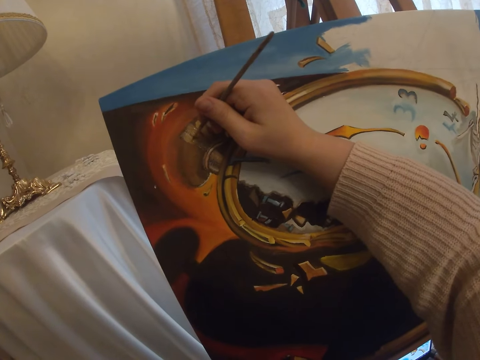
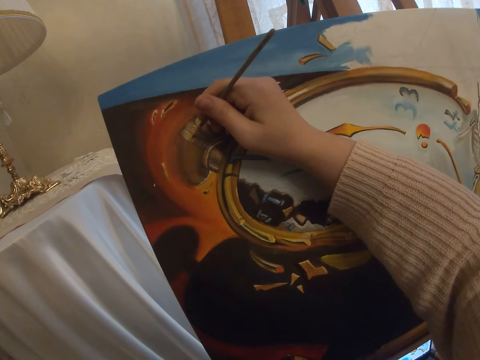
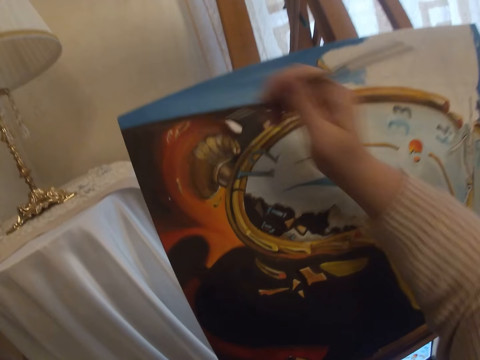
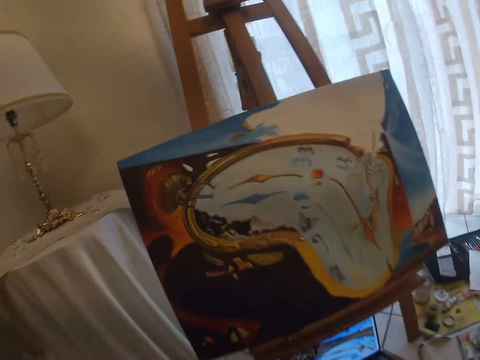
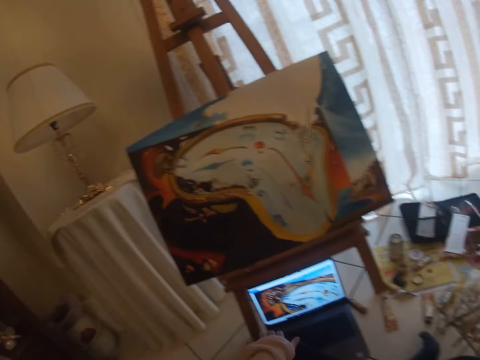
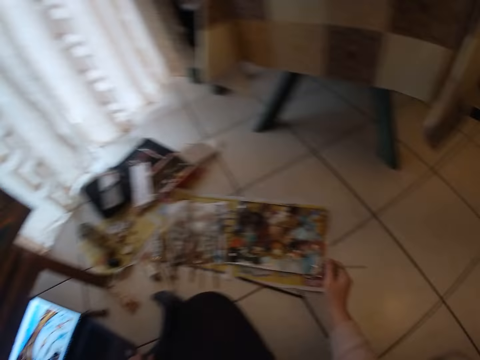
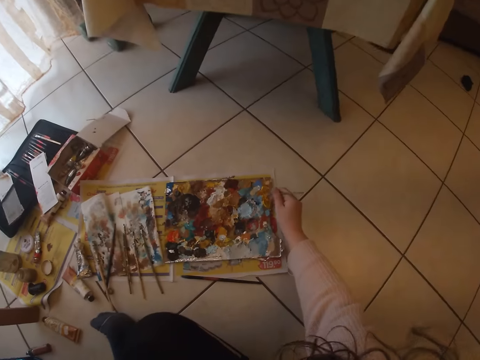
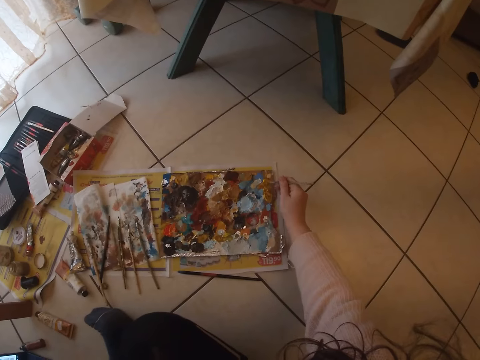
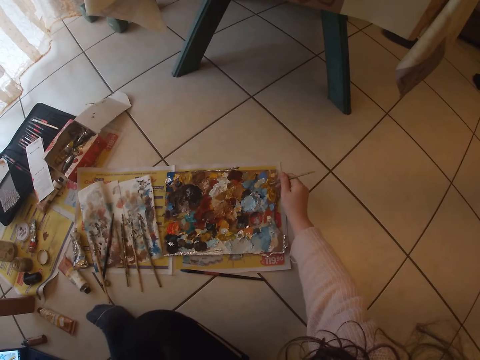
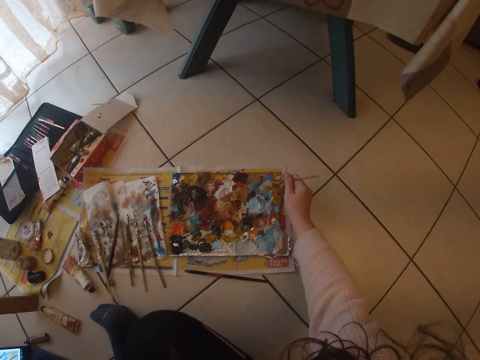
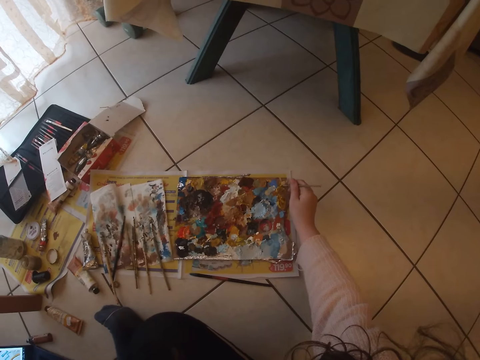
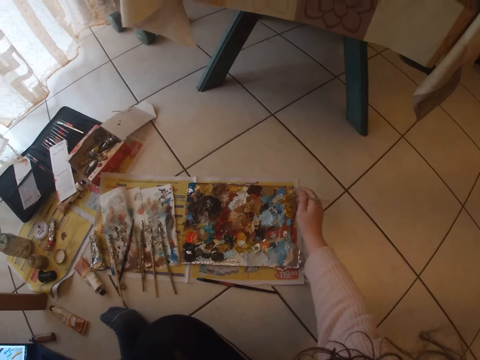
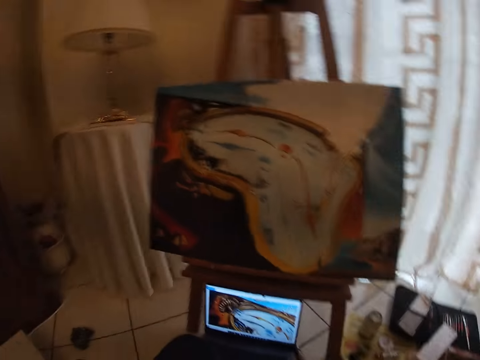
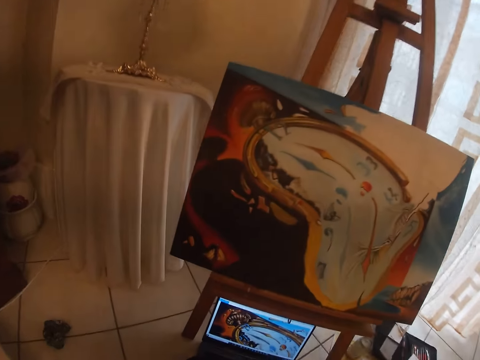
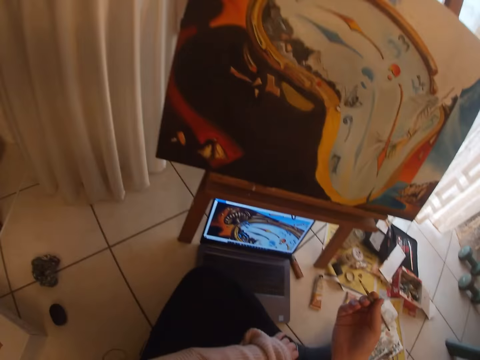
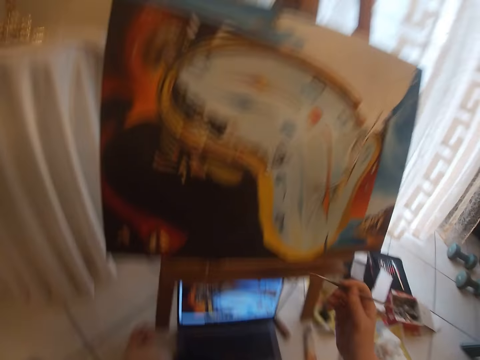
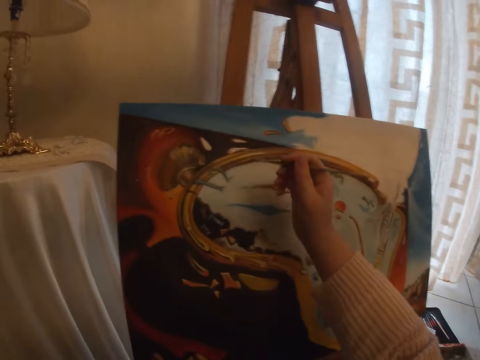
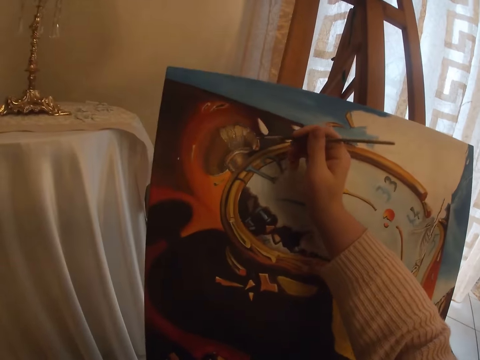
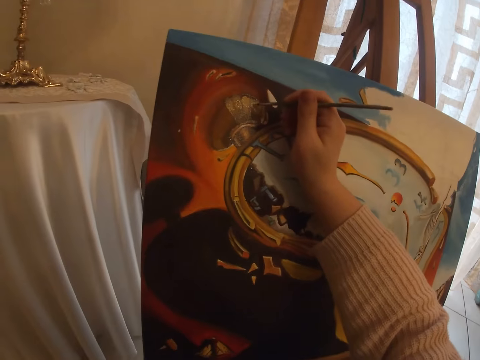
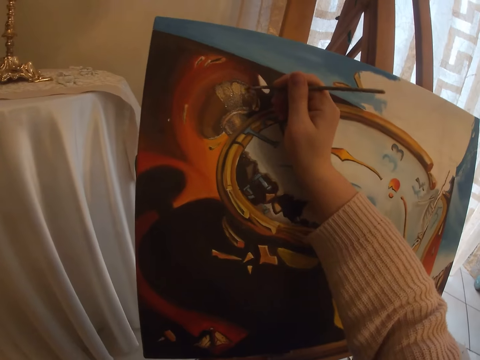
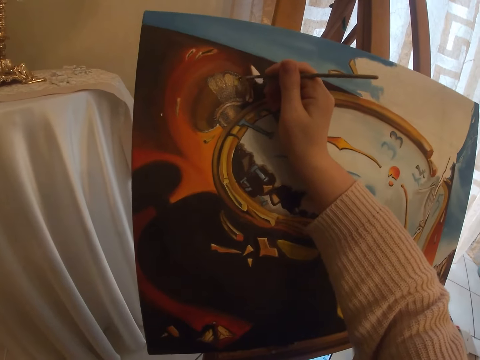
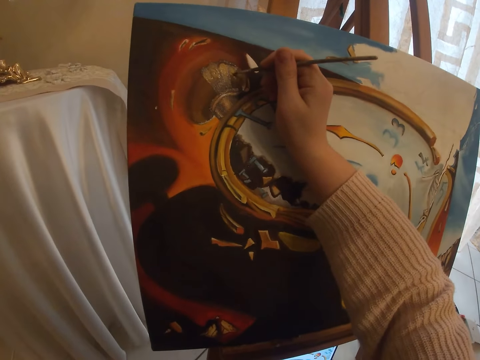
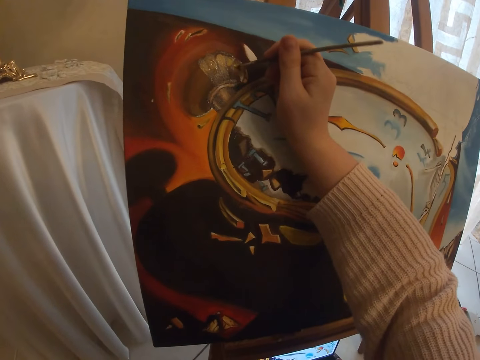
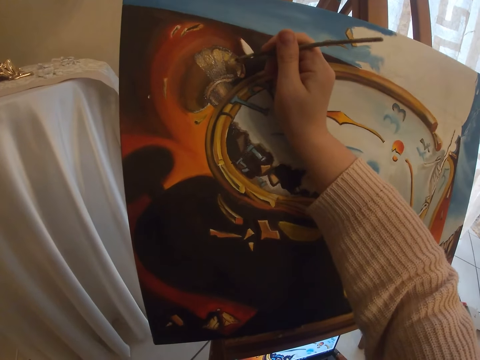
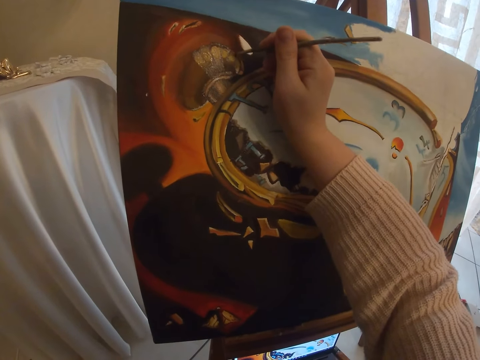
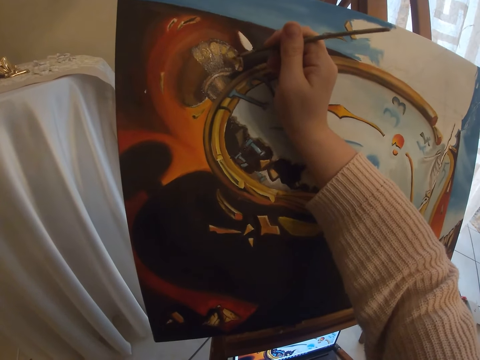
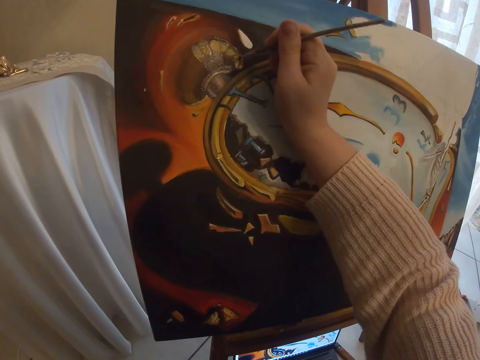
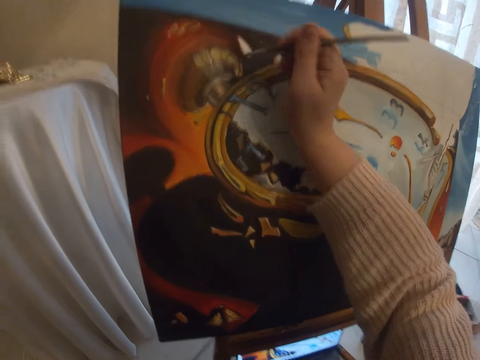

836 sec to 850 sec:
The camera wearer picks paint from the paint board with the brush in her right hand. She checks the screen of a laptop. She paints with the paint brush on the art work on the canvas.

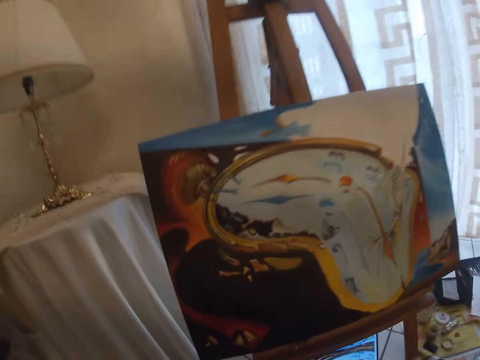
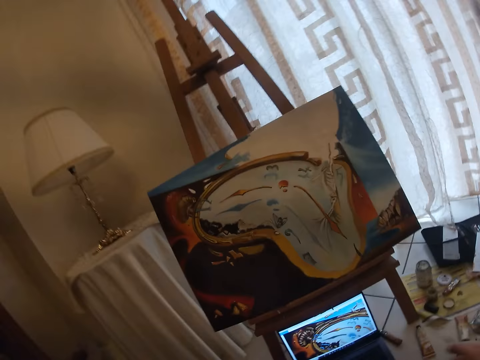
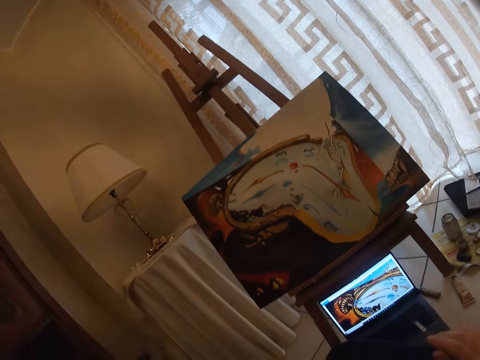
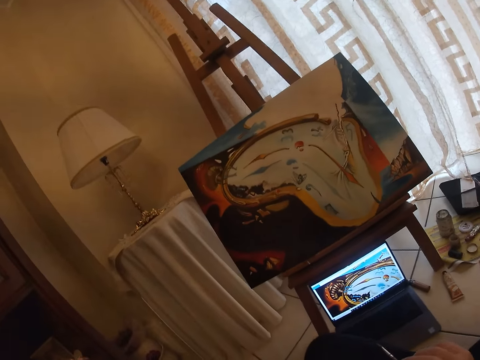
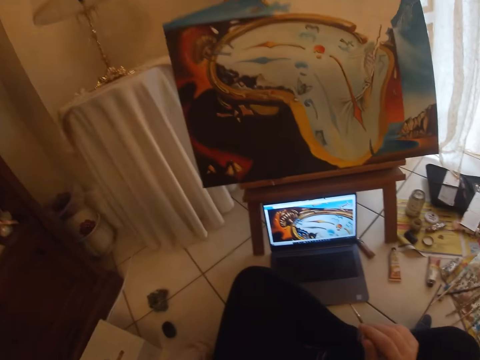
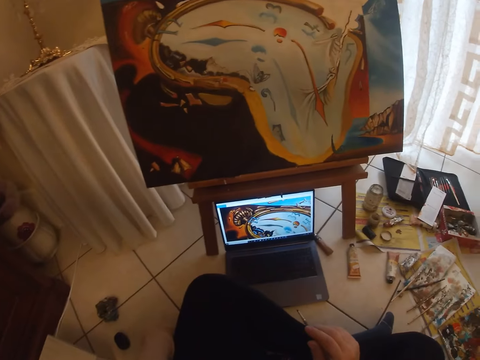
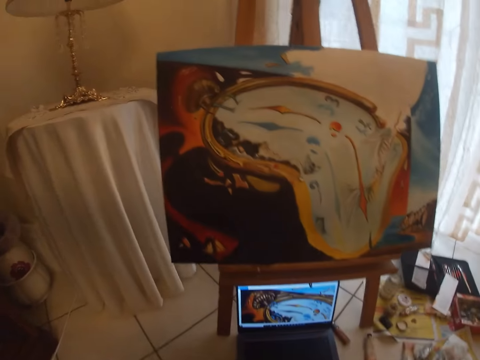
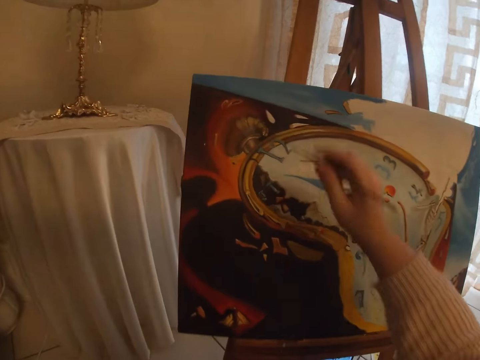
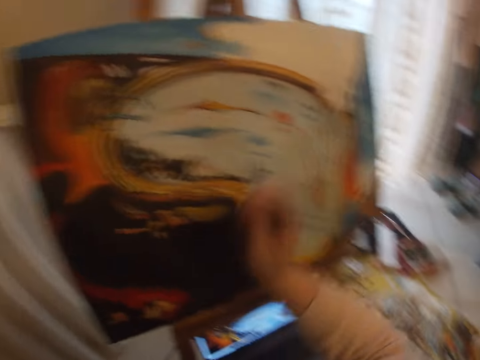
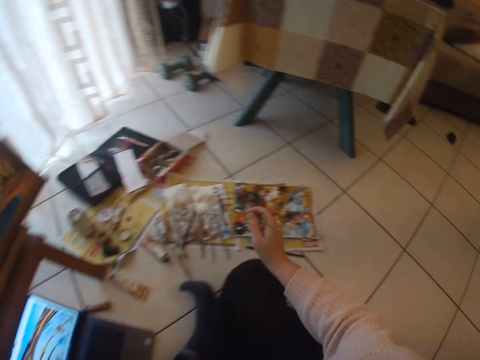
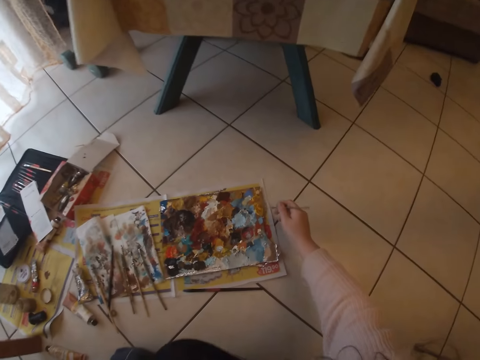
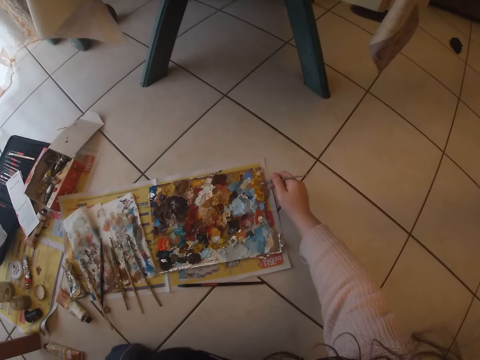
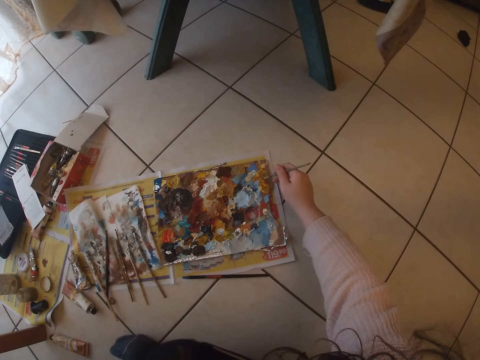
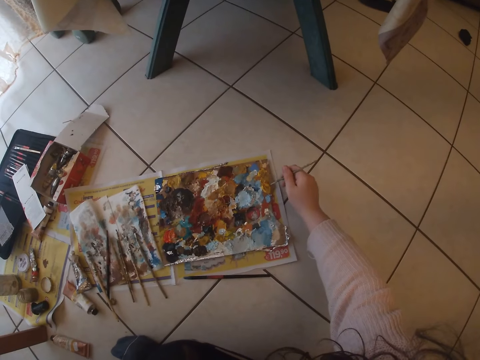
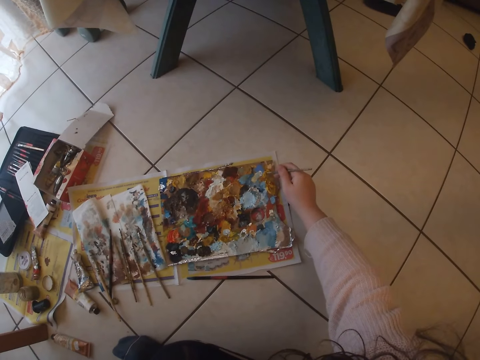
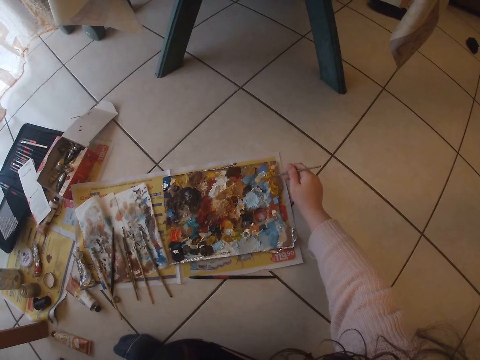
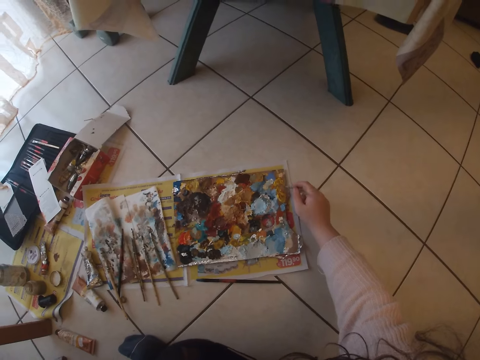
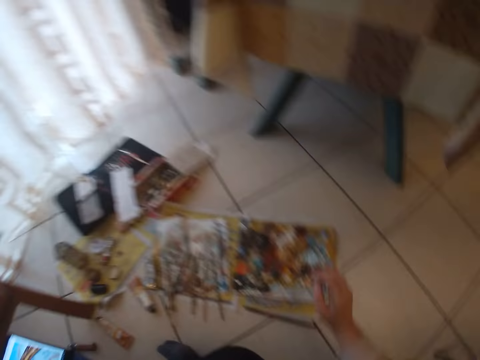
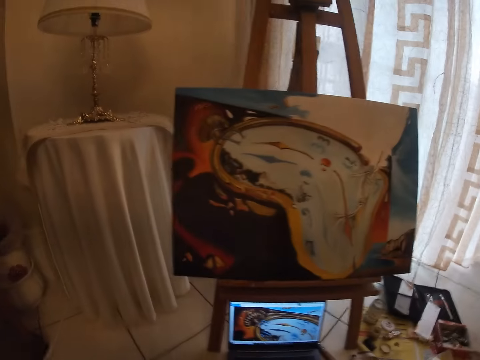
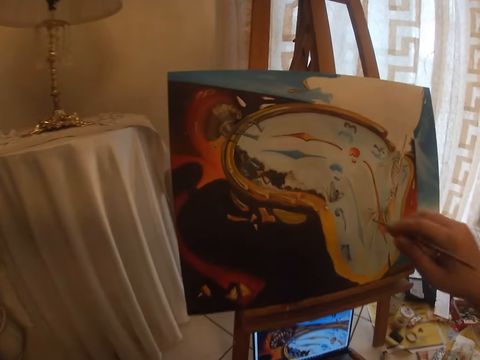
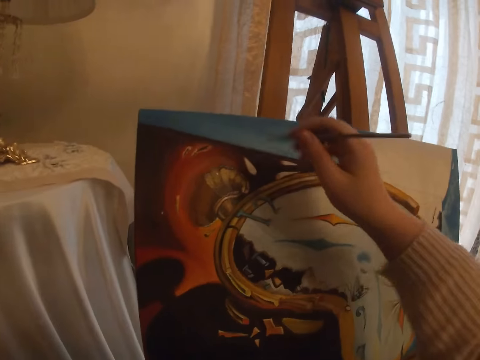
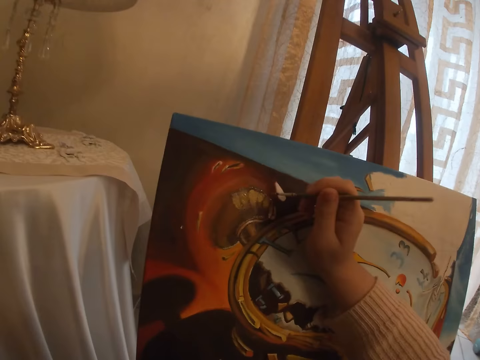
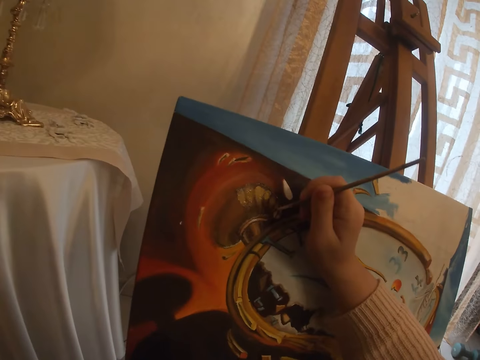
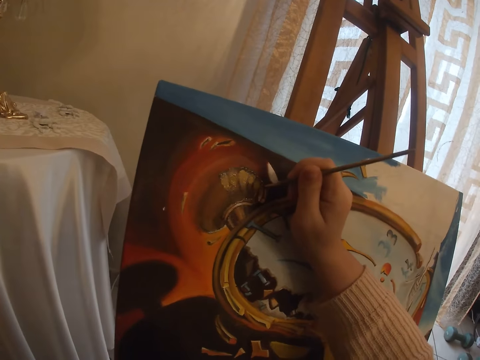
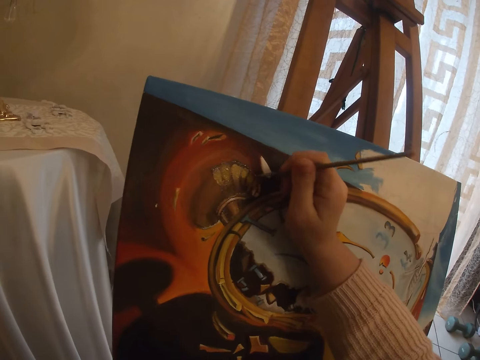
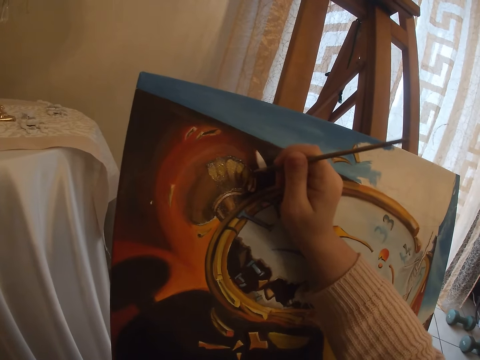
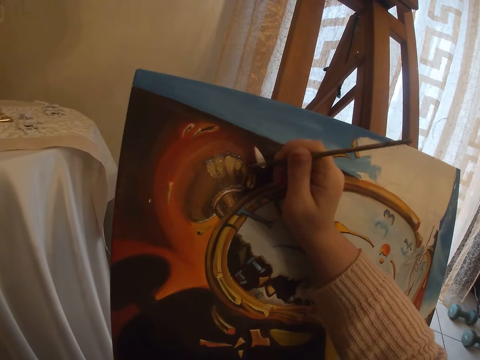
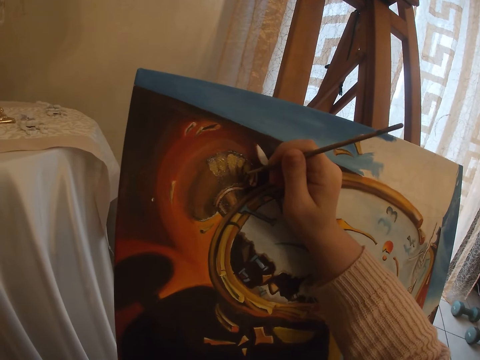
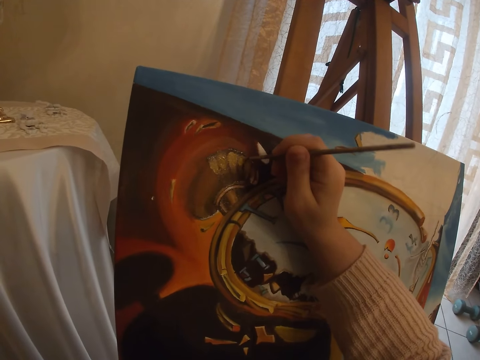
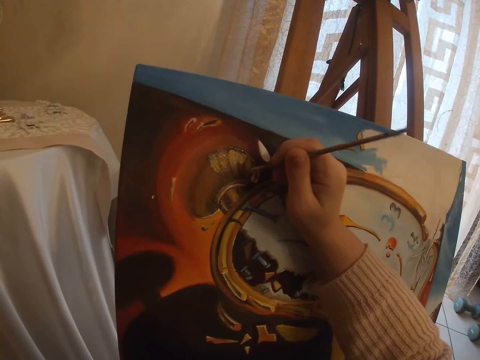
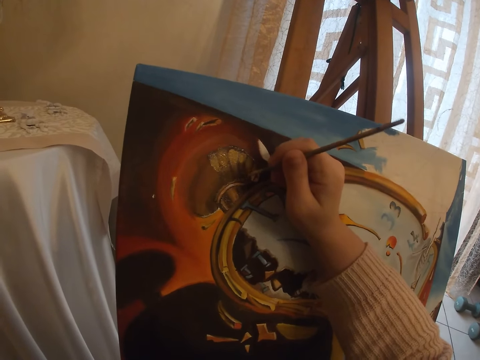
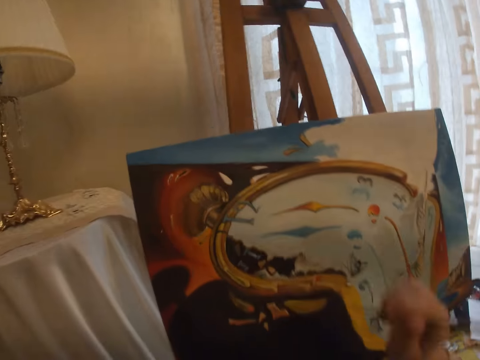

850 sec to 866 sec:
The camera wearer looks at the laptop. She picks paint from the paint board with the brush in her right hand. She picks paint again. She paints with the paint brush on the art work on the canvas.
